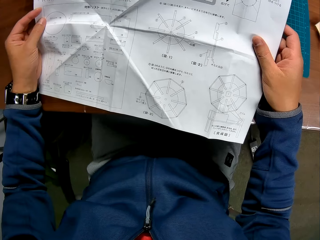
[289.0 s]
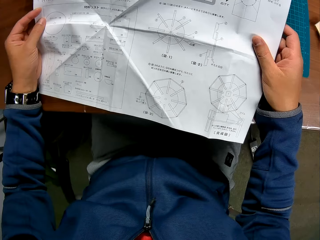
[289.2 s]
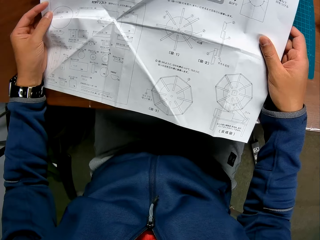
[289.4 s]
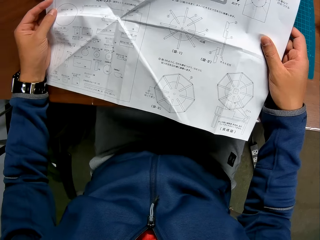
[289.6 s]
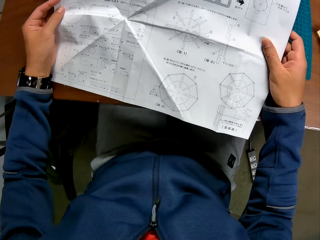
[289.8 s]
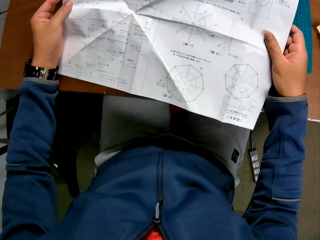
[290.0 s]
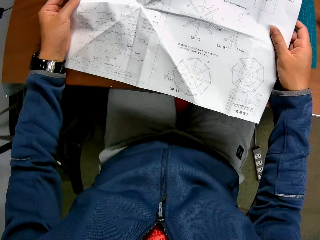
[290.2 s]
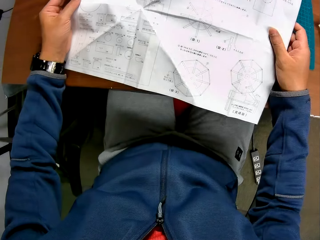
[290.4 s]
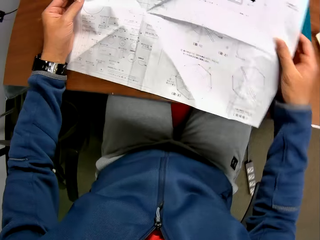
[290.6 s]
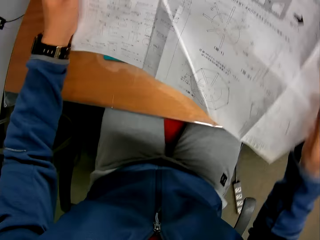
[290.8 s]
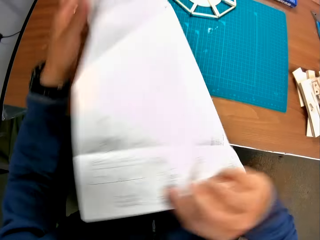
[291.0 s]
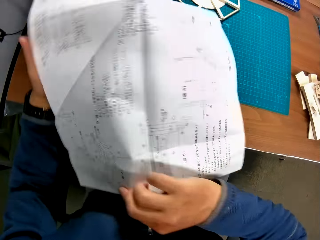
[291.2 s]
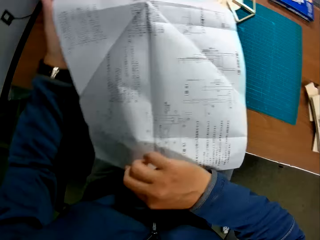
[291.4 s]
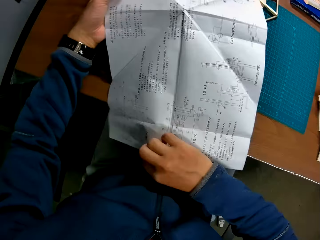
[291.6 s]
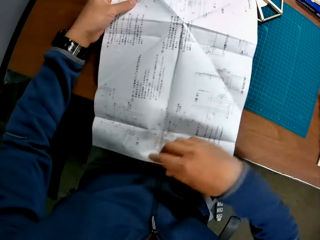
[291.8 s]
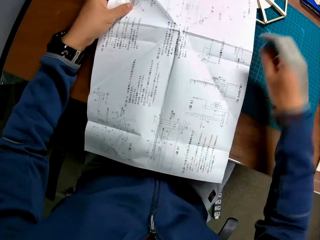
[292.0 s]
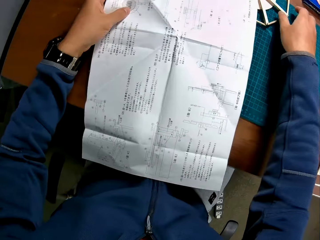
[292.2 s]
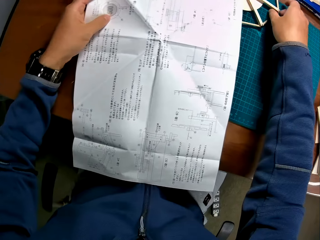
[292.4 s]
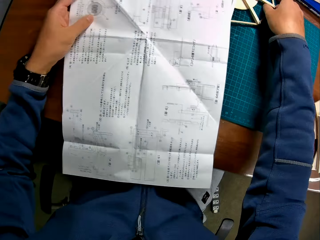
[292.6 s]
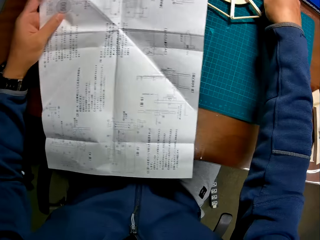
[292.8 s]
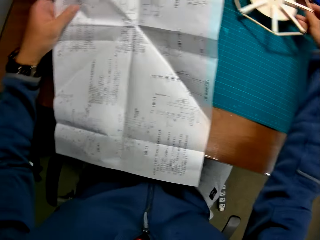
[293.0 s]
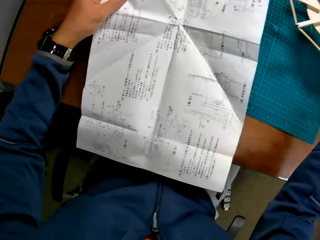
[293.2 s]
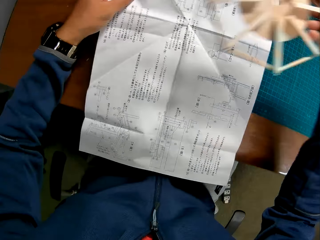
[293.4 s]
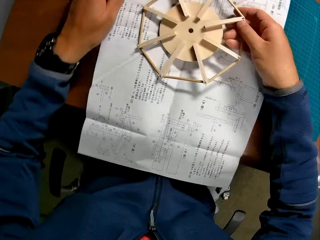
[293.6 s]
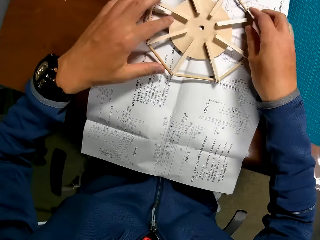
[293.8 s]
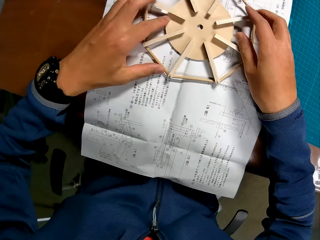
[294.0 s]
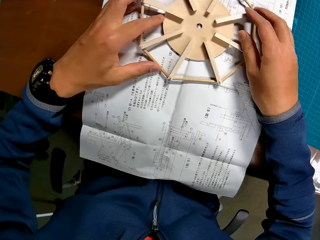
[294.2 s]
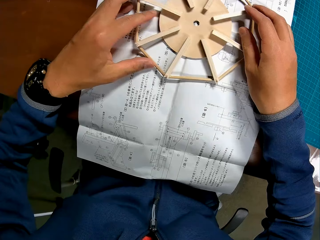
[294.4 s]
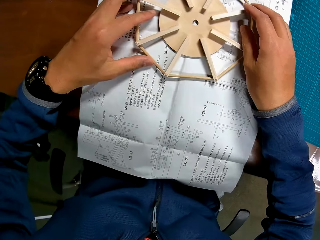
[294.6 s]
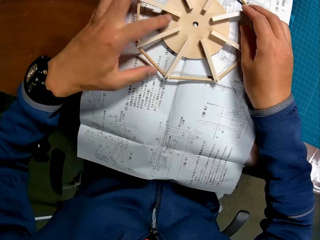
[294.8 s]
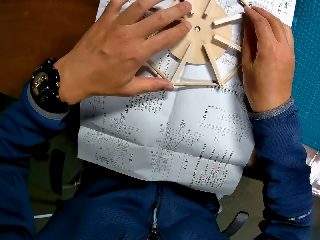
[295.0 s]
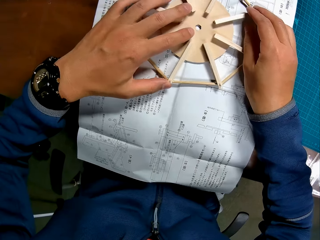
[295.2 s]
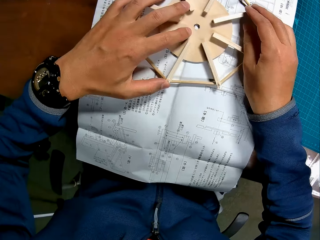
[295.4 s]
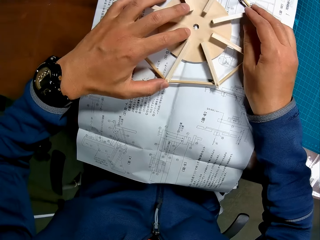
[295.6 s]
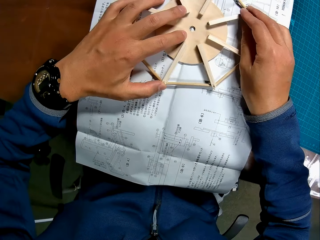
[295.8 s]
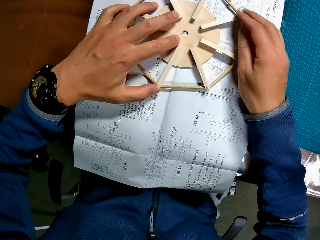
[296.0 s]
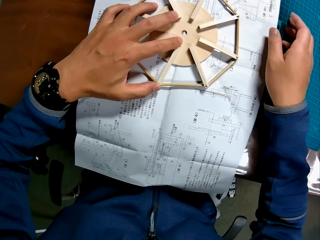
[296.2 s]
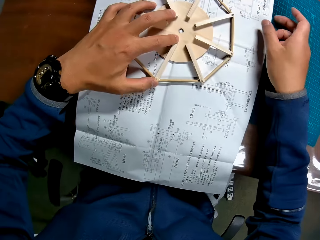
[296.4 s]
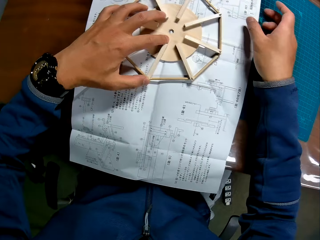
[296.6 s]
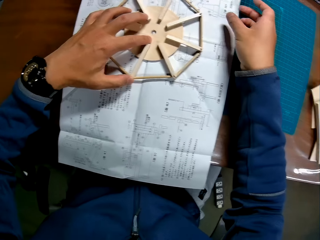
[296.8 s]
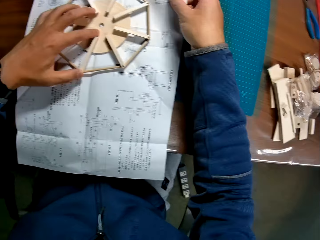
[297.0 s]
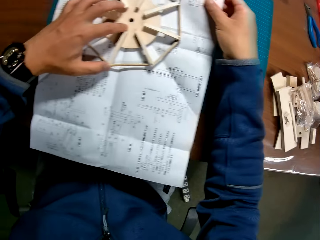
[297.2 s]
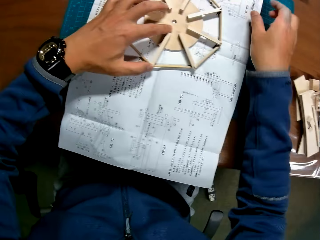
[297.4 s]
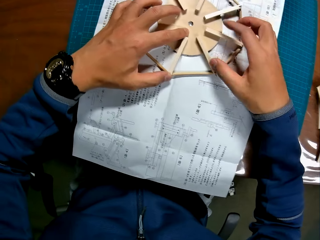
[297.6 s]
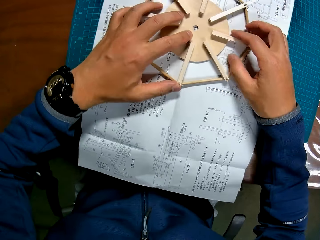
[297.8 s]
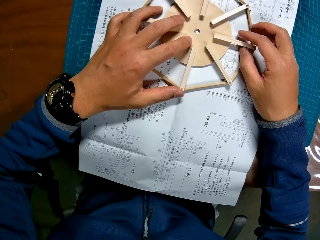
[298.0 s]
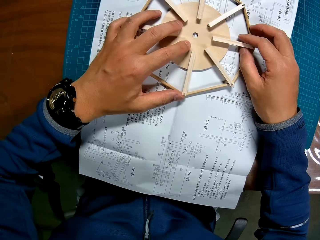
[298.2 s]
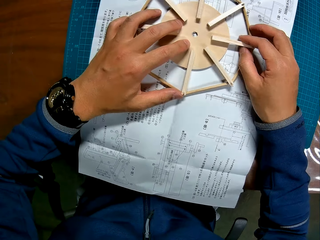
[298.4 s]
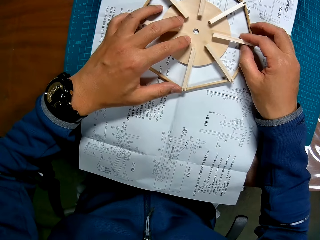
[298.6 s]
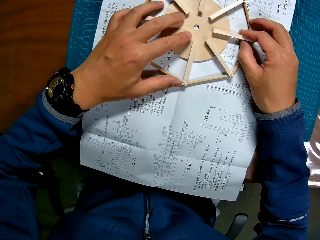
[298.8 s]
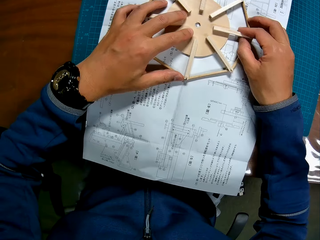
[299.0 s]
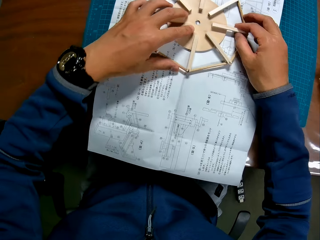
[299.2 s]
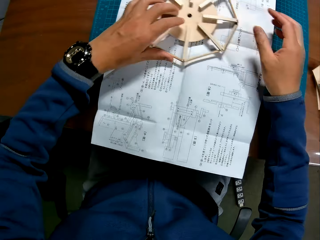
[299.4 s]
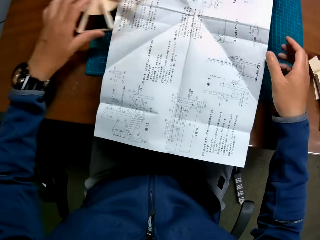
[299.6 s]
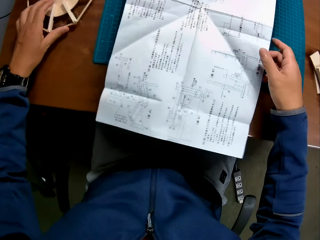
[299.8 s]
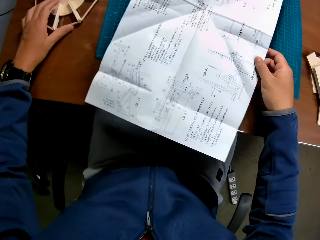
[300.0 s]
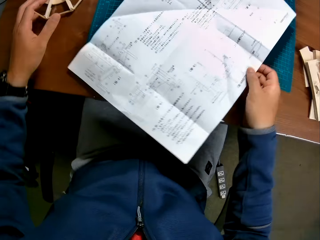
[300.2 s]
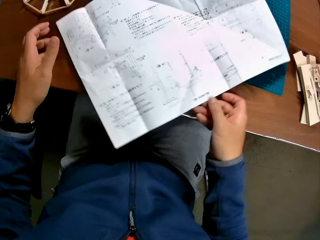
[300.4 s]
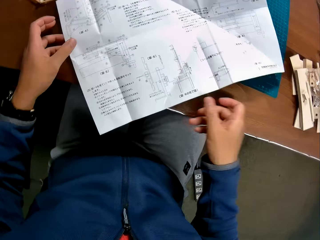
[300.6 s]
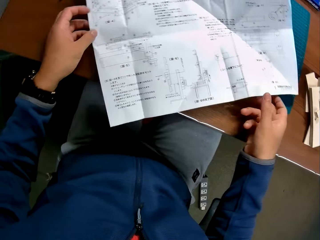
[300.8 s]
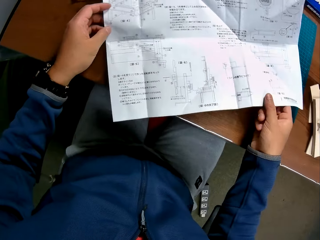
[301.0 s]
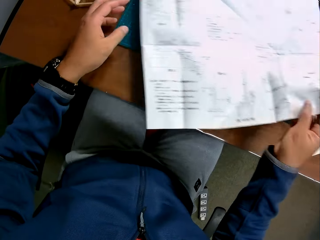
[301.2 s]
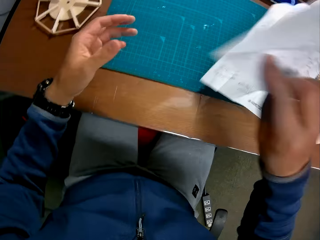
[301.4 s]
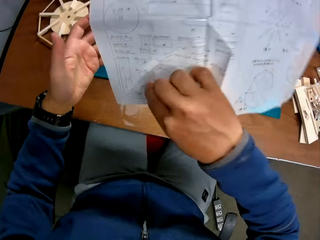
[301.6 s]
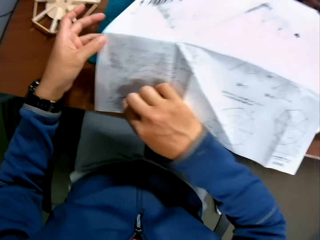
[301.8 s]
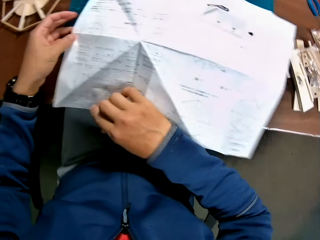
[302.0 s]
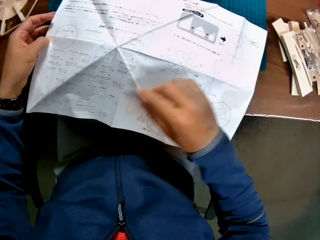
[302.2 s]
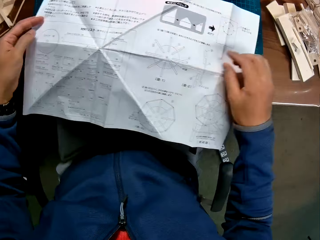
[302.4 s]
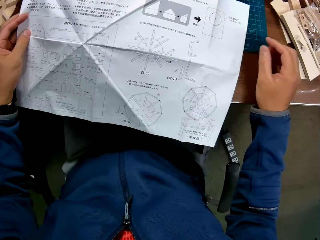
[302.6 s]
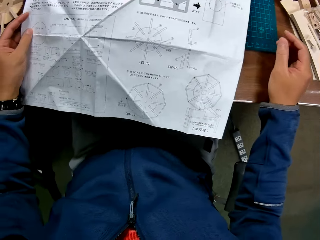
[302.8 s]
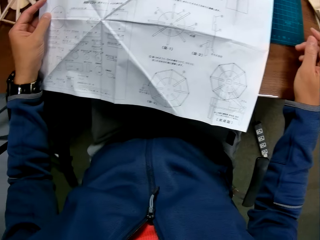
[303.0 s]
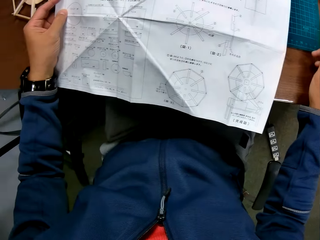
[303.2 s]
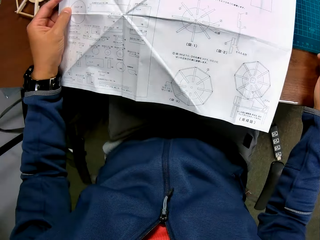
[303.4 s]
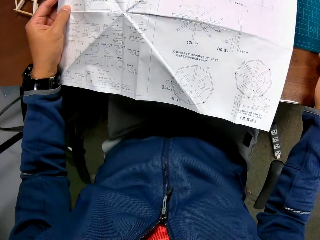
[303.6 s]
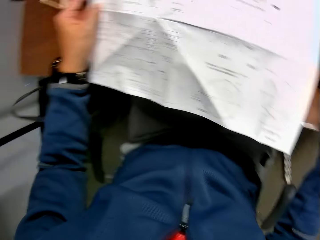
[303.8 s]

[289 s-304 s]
The camera wearer turns the manual or paper in his hand round. He picks up a wooden mechanical craft or wooden art octagon with his hand, places the wooden mechanical craft on the manual, and adjusts the manual on a sheet. He pushes the paper. He removes the wooden mechanical craft on the manual and adjusts the manual on the sheet. He puts the wooden art octagon on the table. He turns the manual in his hand round.

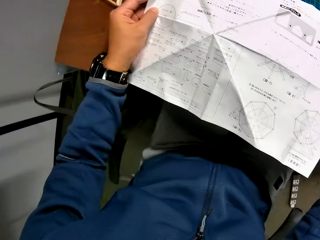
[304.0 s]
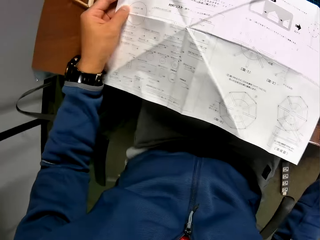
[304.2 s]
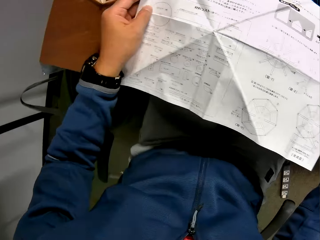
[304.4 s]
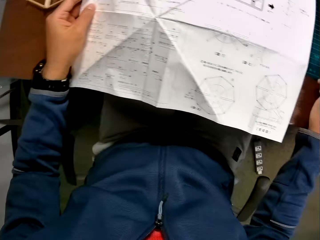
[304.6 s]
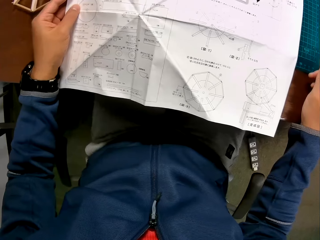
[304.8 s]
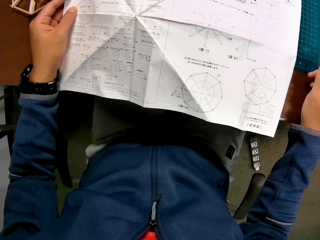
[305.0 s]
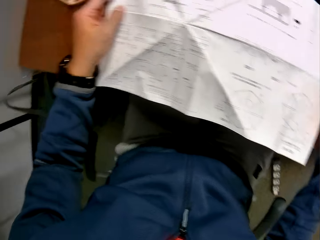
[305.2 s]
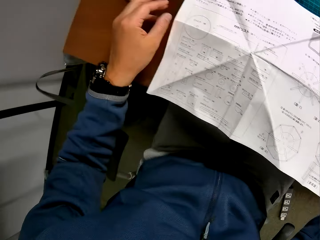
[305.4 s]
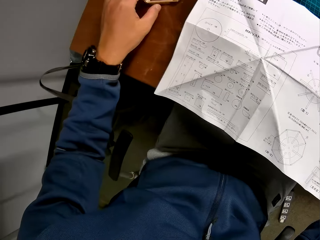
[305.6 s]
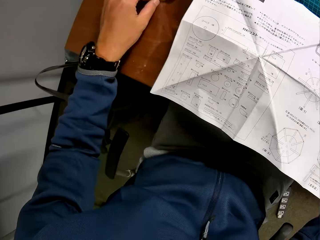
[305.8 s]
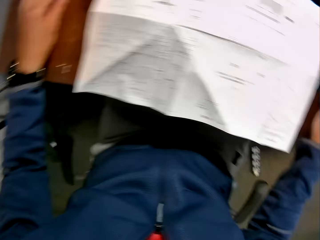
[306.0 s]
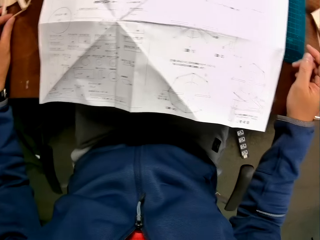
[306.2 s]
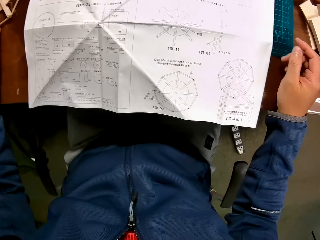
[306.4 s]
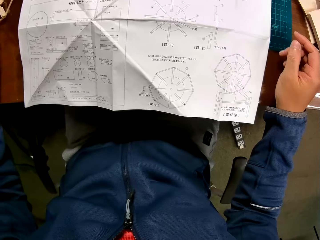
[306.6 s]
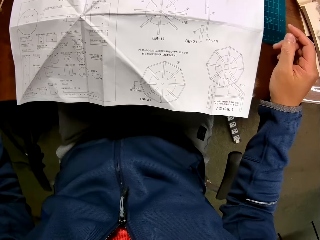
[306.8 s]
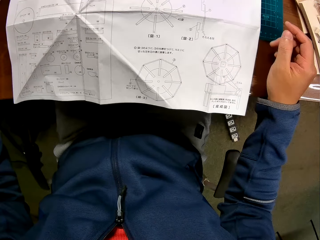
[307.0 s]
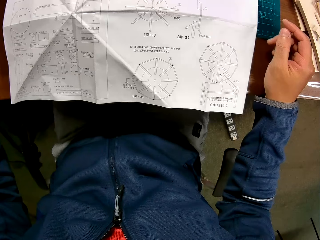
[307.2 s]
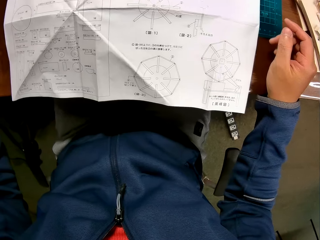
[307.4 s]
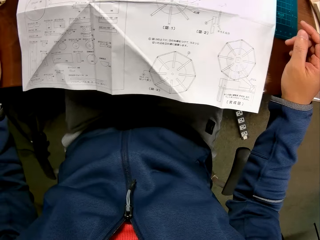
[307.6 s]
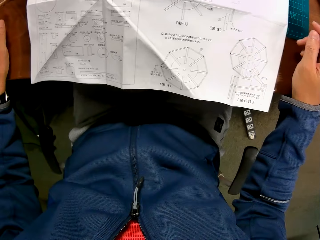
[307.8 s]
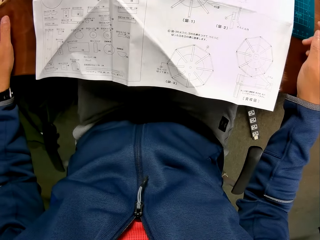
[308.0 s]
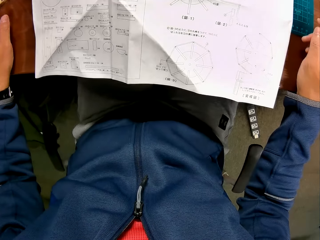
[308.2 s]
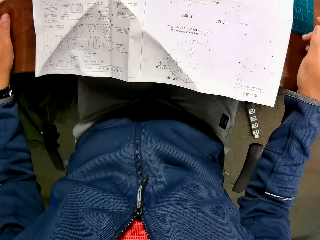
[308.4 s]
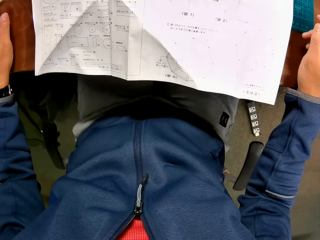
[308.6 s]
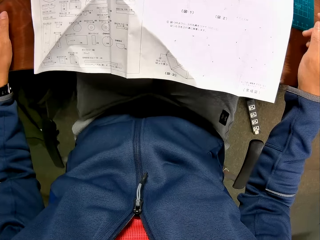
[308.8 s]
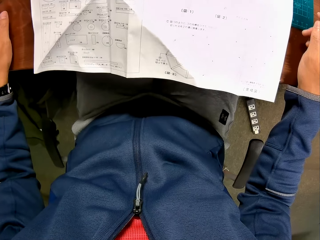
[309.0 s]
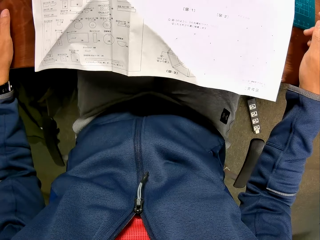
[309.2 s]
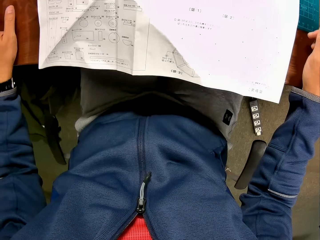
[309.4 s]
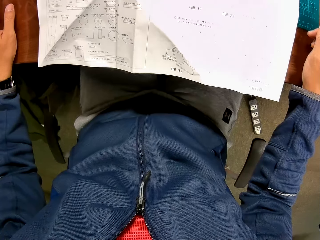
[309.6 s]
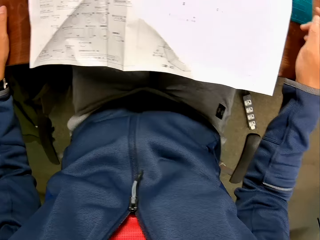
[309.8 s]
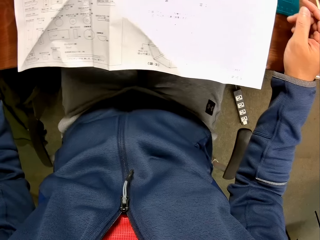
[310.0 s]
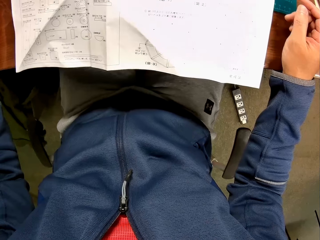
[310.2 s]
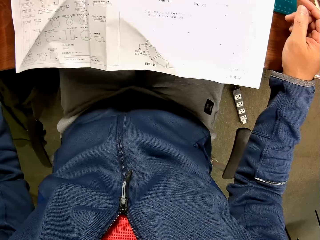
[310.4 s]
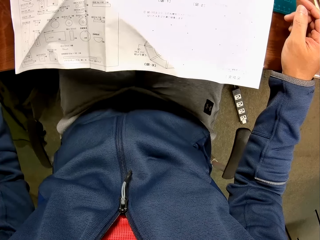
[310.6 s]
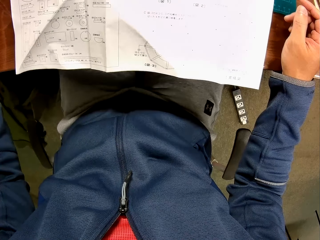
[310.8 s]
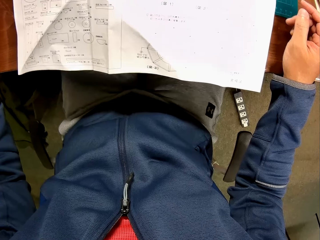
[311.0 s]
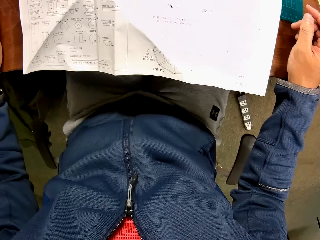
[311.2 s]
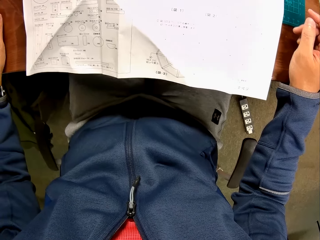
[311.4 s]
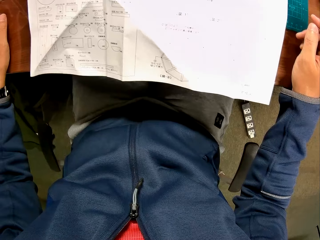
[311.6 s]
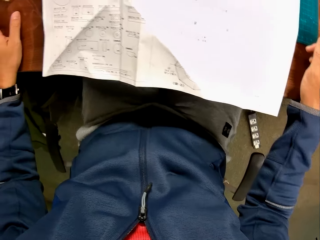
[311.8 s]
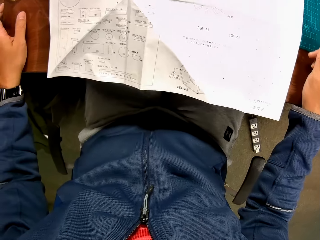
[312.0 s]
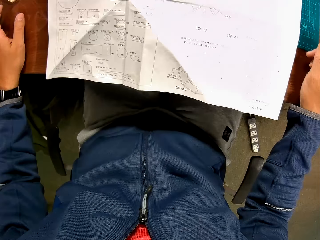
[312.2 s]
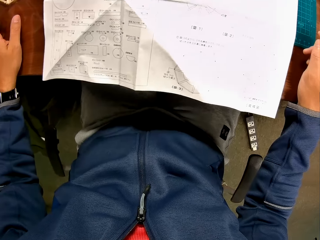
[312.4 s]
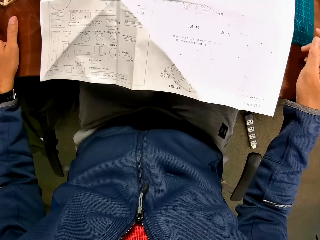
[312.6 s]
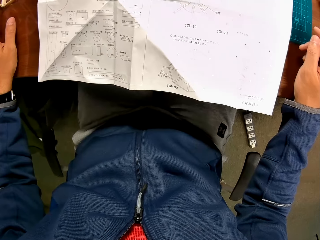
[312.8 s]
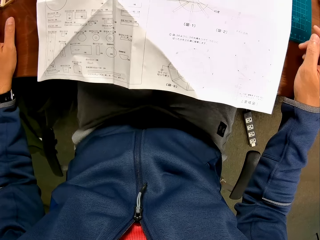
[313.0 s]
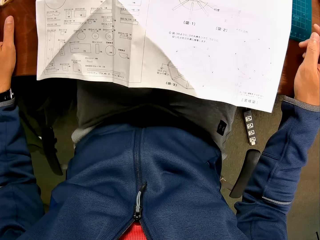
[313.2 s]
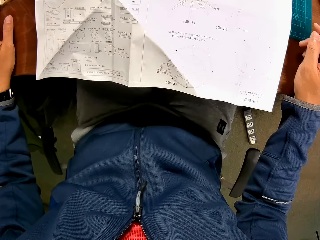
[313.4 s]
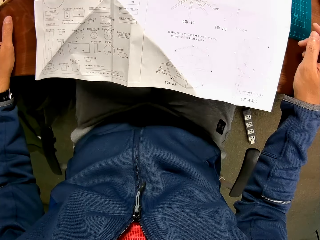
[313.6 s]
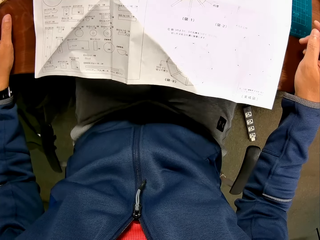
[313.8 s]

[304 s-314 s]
The camera wearer reads from the manual in his hand. He touches the wooden mechanical craft on the table. He reads from the manual in his hand.
